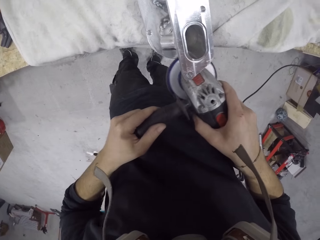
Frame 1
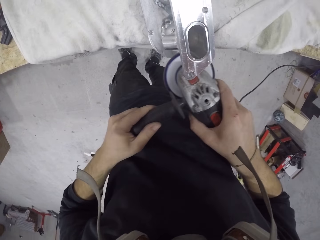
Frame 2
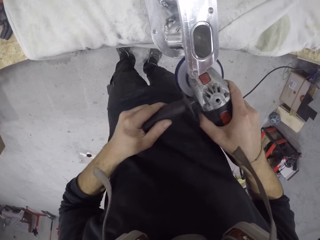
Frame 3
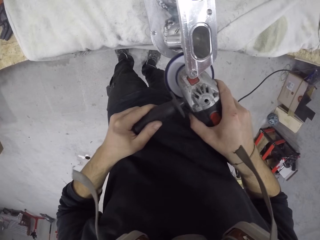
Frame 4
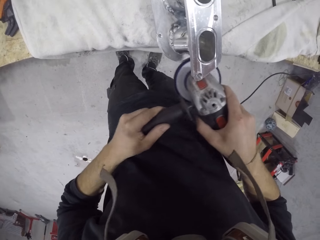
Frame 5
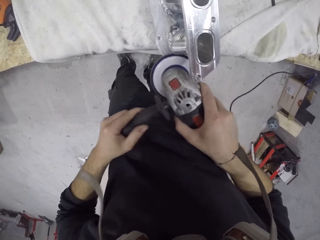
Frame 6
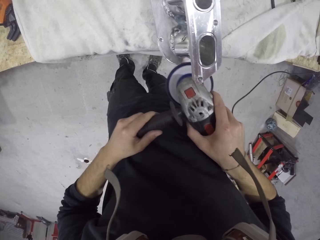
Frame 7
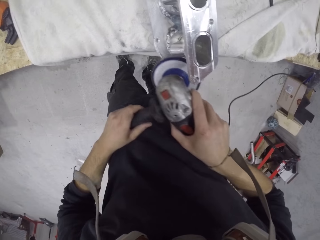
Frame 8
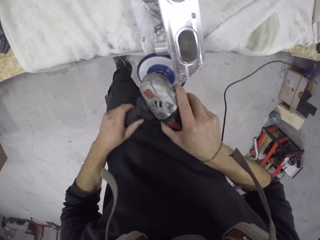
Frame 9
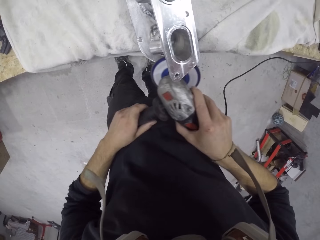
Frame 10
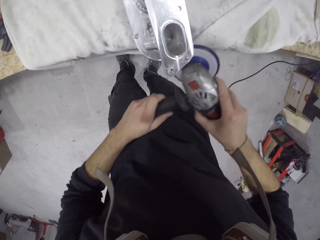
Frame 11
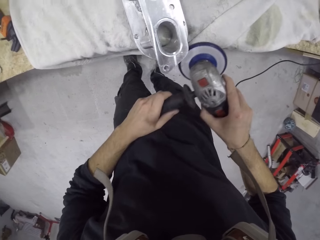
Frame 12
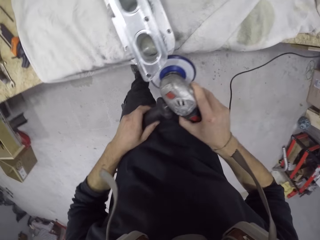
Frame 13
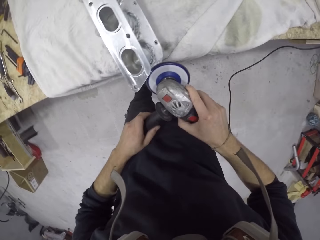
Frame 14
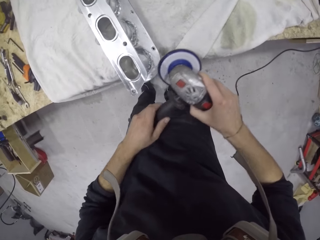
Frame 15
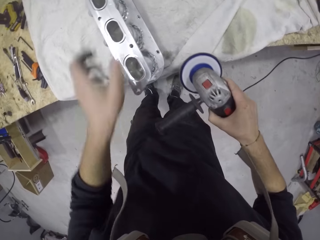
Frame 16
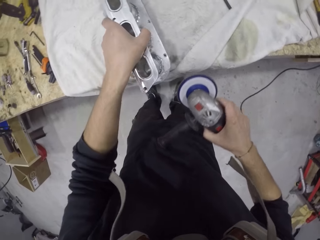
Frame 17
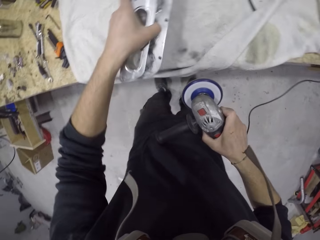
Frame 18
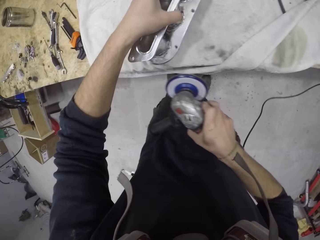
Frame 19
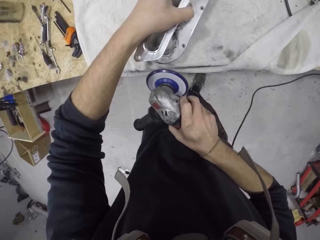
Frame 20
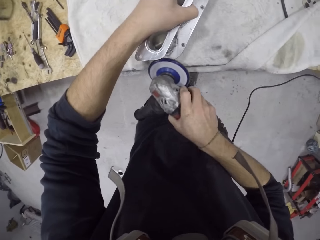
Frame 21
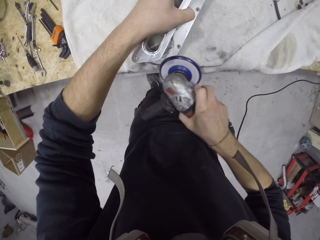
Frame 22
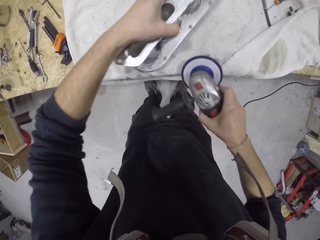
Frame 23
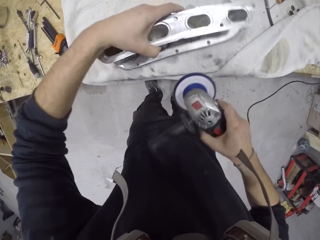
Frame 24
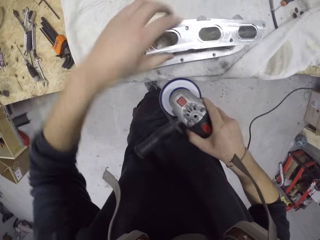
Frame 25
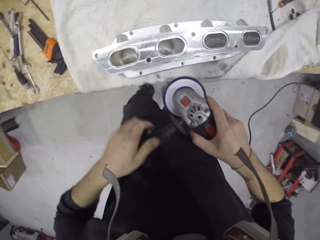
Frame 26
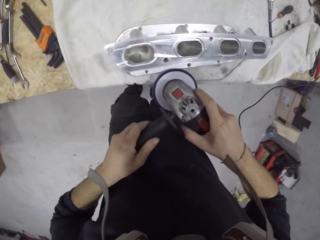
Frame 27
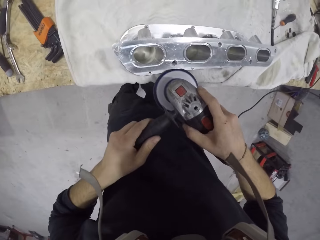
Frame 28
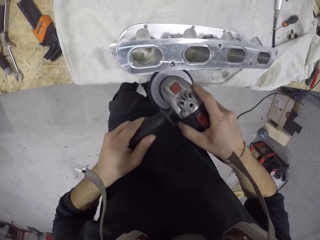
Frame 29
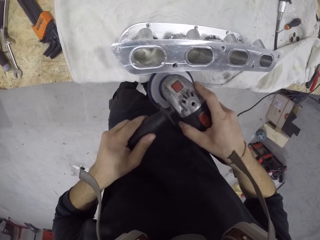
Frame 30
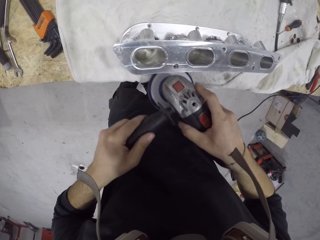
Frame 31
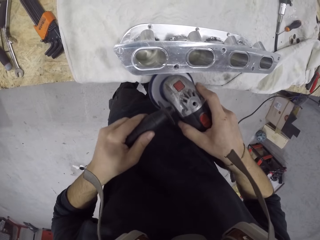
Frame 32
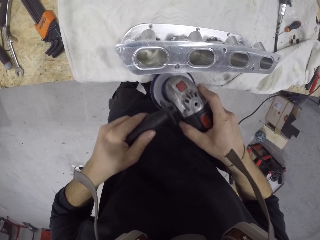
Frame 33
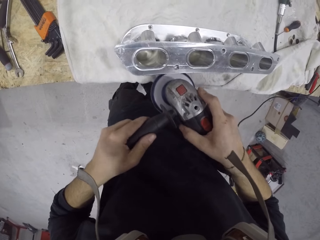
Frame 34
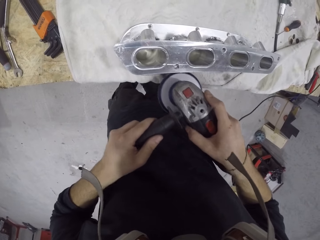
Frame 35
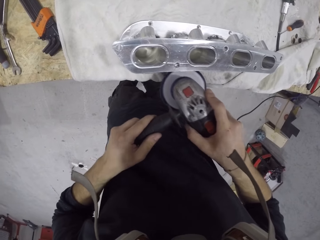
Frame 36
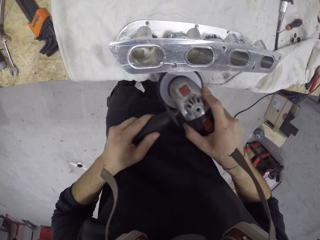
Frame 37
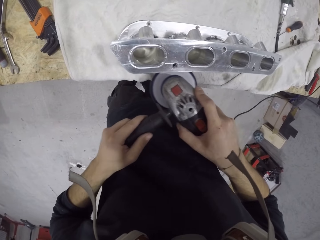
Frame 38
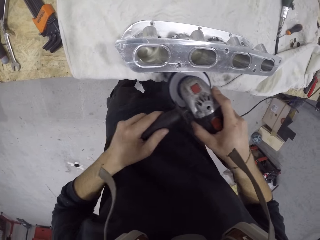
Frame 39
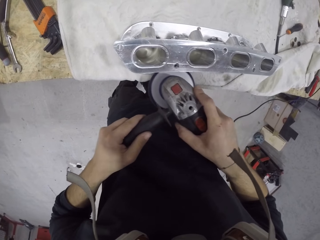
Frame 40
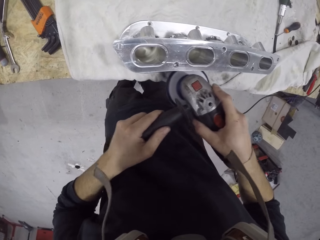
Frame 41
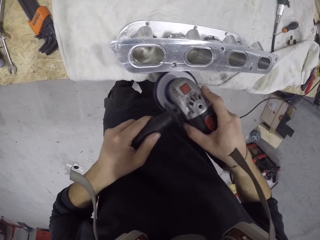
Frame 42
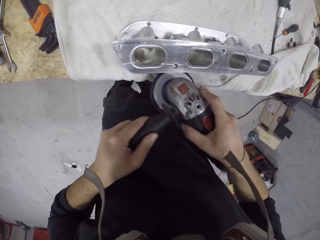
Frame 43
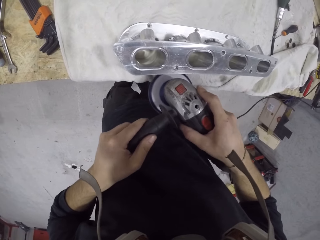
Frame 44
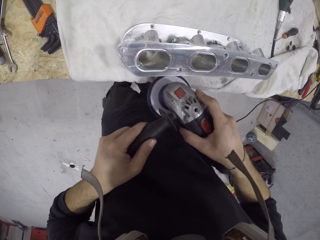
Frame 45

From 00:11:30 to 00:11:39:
The camera wearer moves the inlet manifold on the table with his left hand. He smoothens the inlet manifold on the table with the angle grinder with his right hand. He moves the inlet manifold on the table with his left hand. He smoothens the inlet manifold on the table with the angle grinder with both hands.
